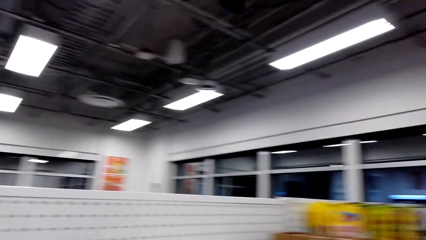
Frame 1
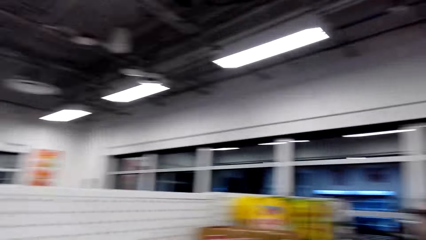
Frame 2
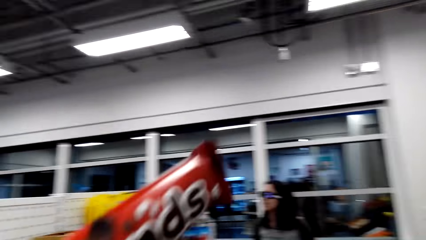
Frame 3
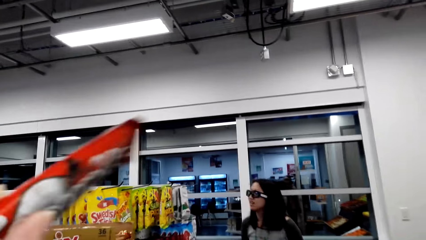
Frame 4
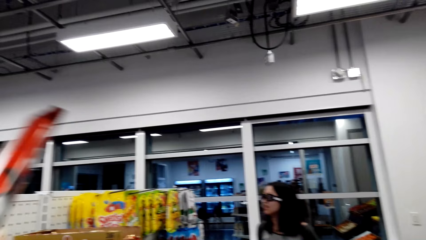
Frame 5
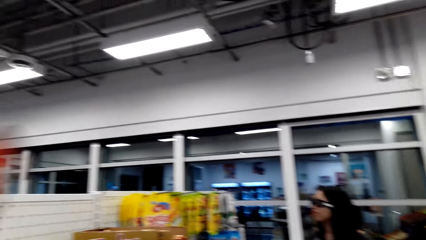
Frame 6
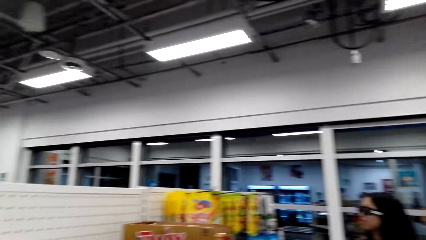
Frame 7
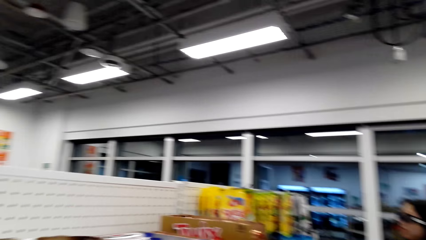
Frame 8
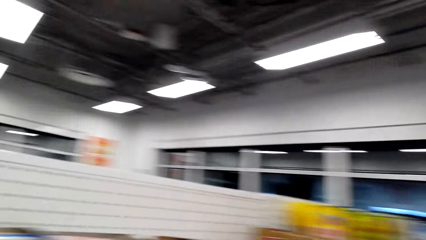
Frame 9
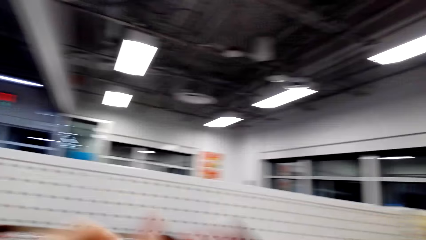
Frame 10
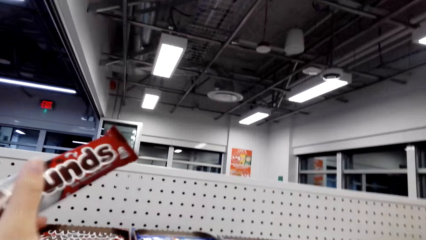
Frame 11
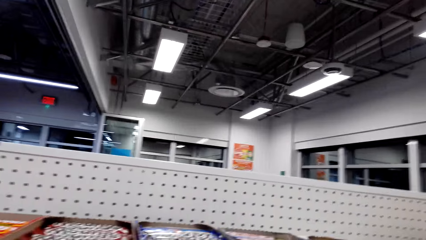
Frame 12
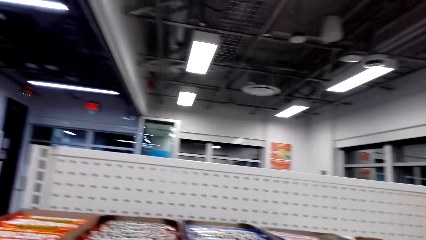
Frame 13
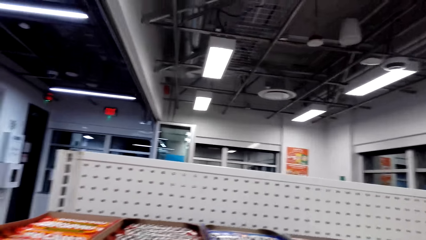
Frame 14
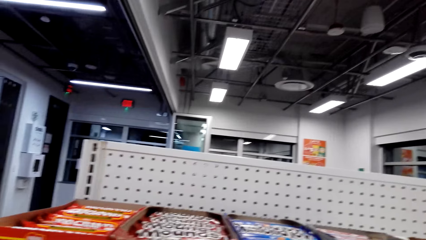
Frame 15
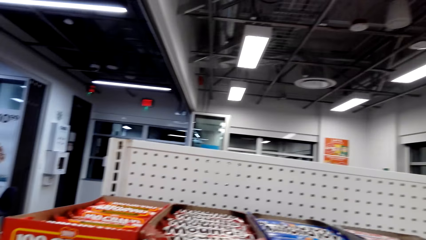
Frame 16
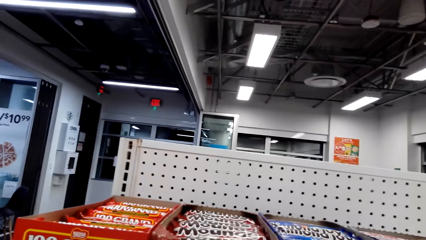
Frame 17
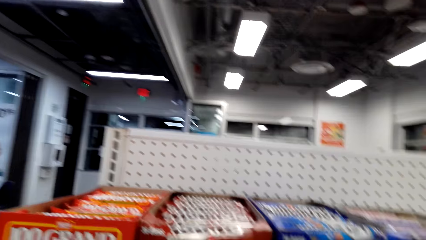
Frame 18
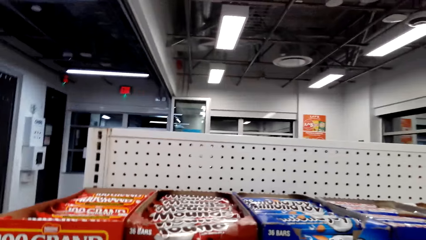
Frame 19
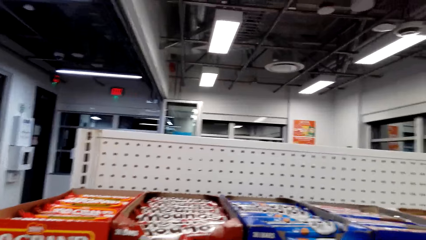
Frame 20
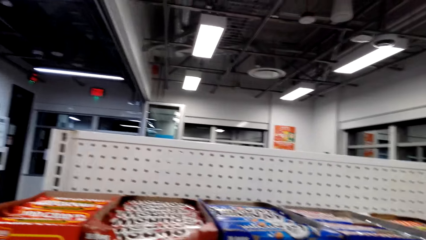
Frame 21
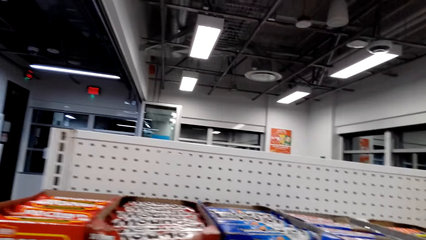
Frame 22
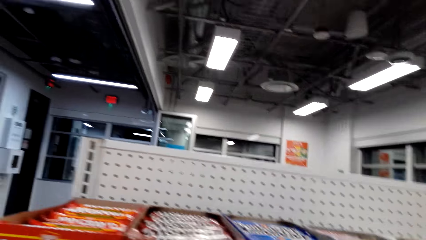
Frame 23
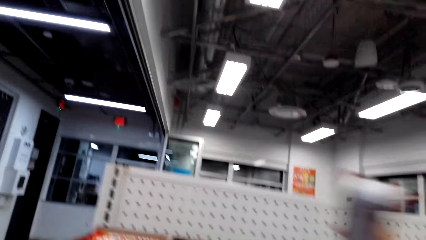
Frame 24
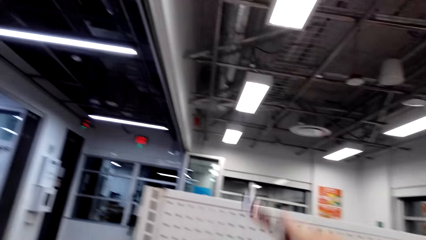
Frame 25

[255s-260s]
The camera wearer picks up something.

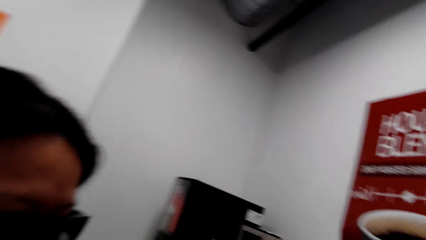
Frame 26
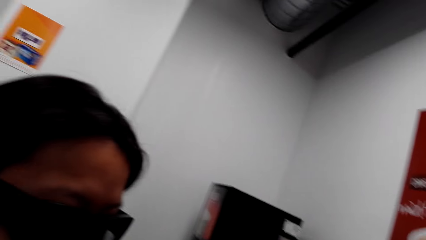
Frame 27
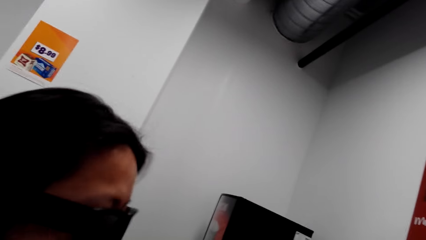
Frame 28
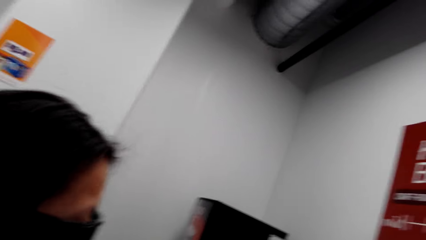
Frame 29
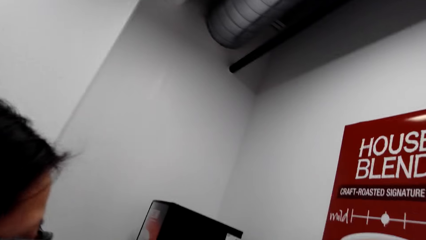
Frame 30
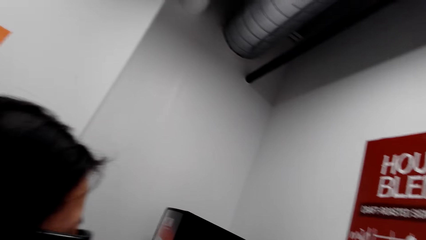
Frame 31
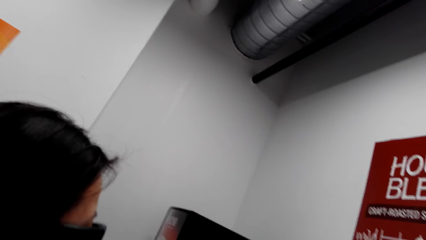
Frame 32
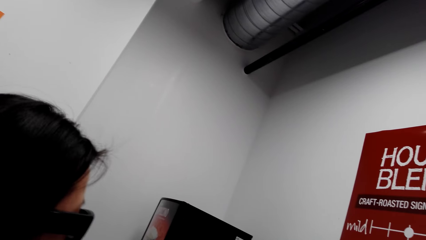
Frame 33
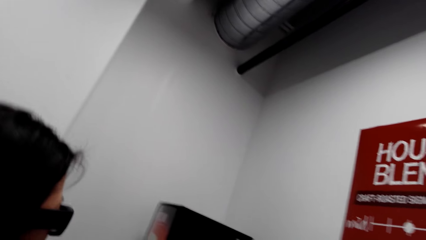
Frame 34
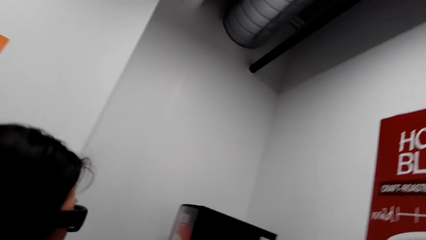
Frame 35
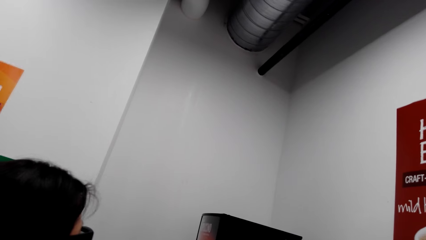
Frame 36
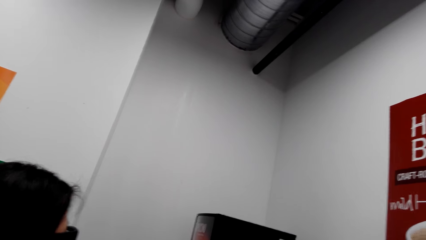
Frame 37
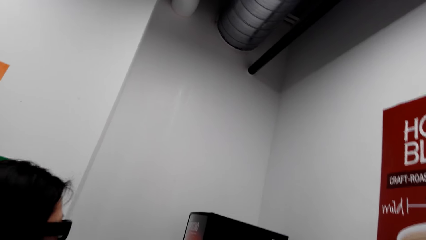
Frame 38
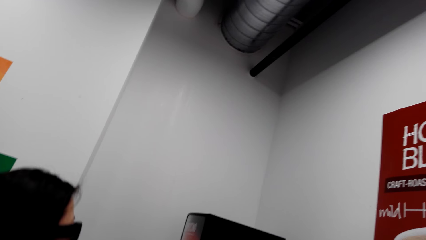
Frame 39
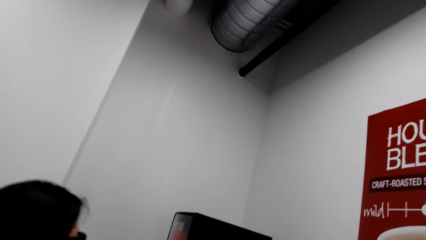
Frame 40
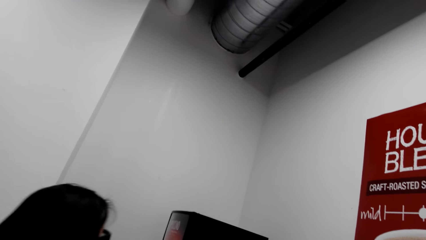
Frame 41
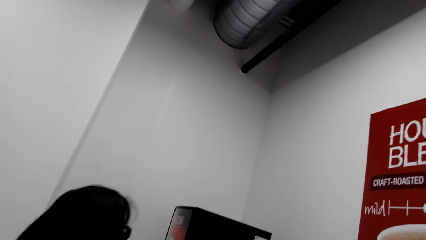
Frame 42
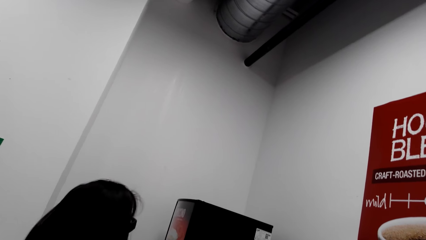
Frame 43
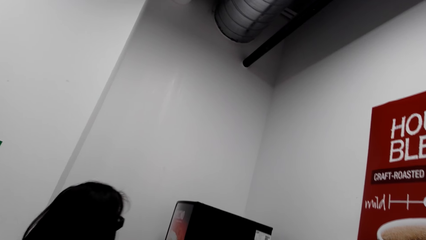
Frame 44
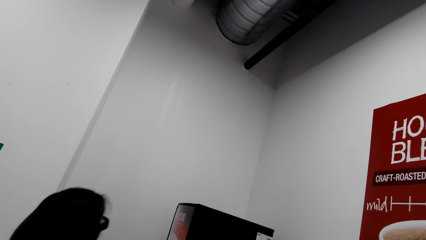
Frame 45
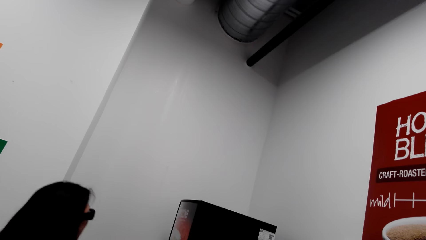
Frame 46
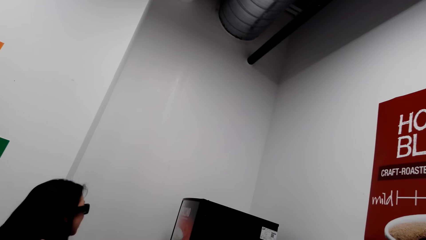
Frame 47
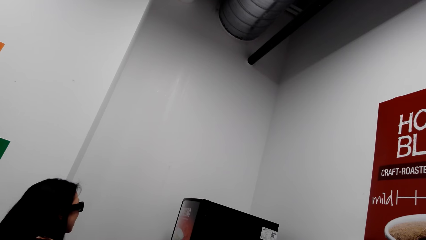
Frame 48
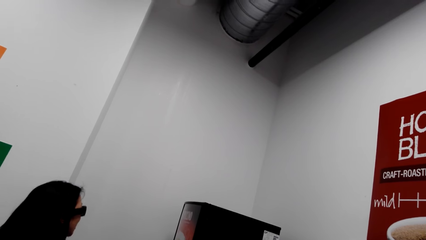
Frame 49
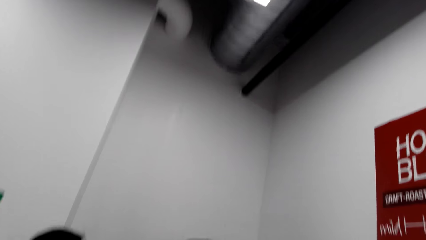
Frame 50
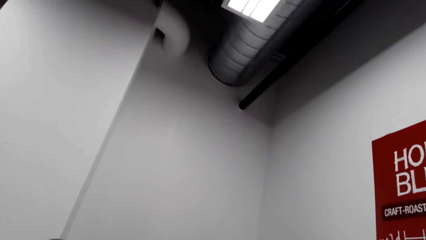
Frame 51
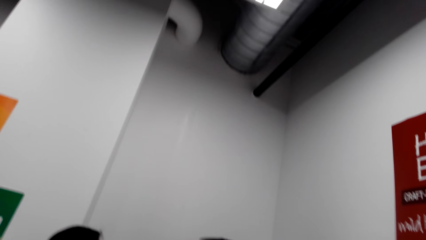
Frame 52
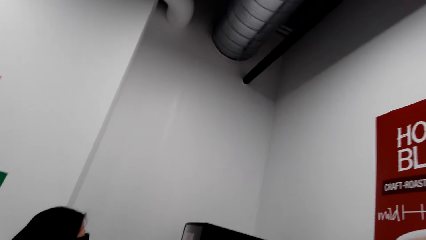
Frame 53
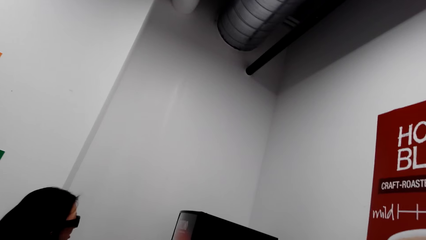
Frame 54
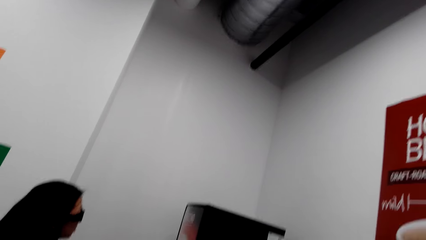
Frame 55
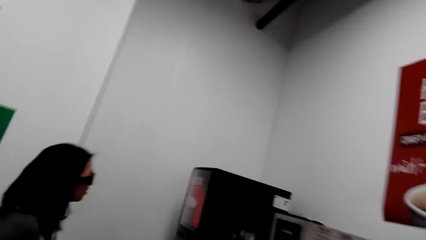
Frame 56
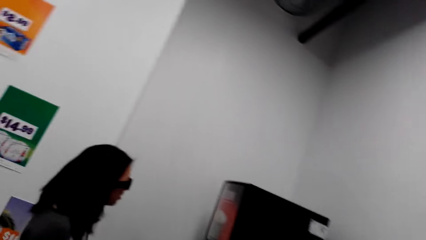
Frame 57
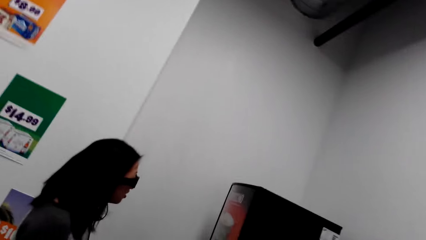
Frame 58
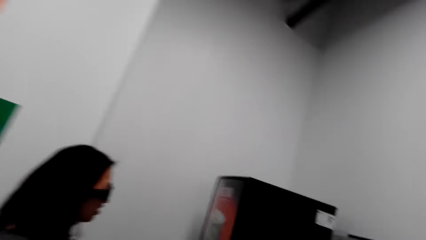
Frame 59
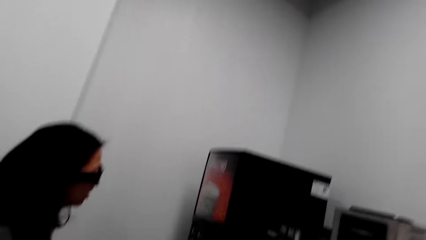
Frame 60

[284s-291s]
The camera wearer talks to a person.

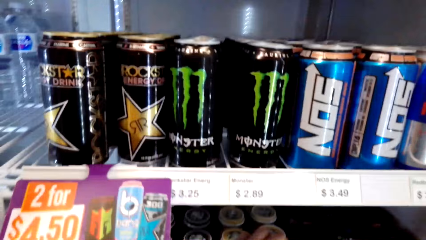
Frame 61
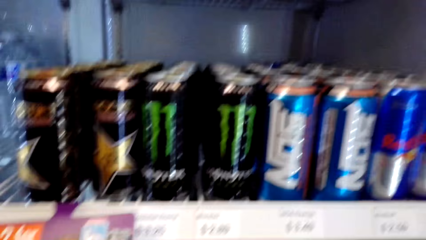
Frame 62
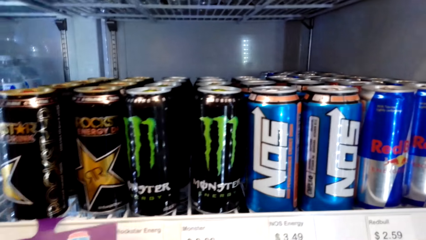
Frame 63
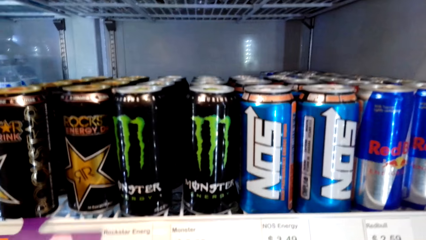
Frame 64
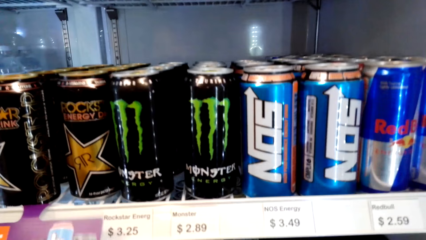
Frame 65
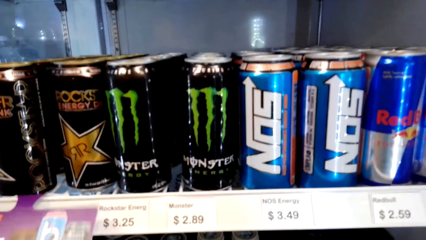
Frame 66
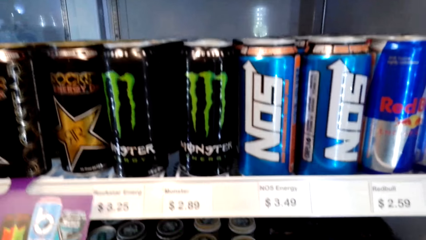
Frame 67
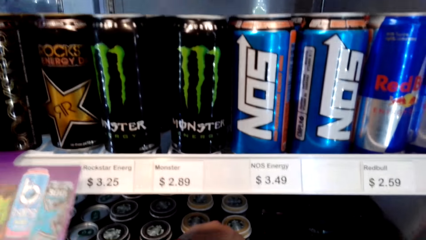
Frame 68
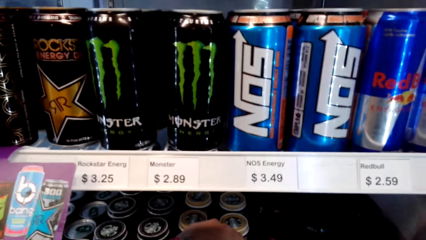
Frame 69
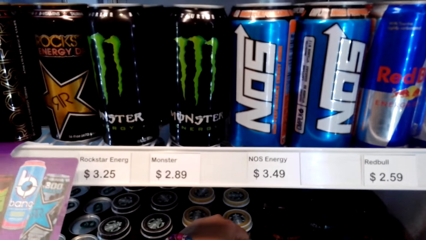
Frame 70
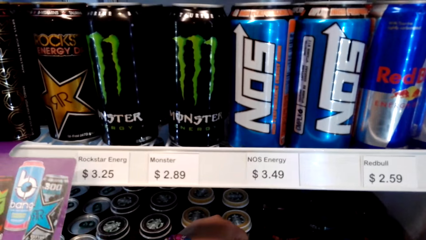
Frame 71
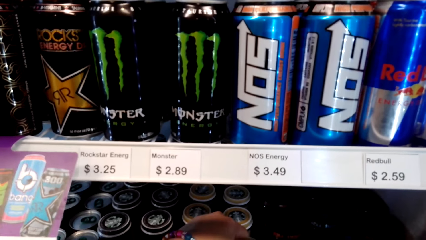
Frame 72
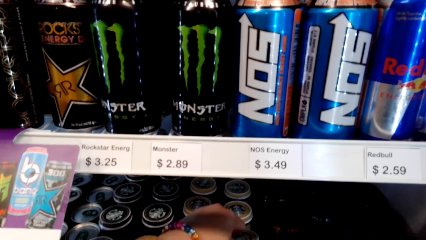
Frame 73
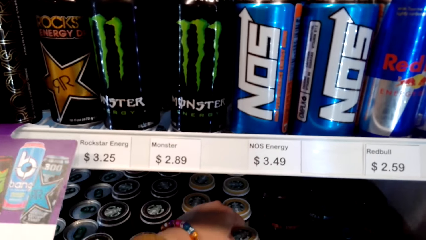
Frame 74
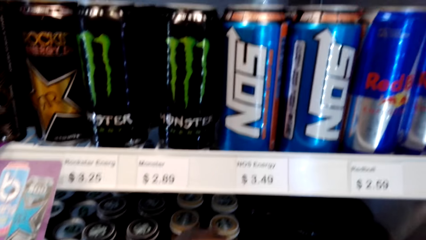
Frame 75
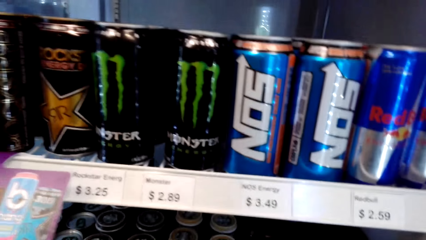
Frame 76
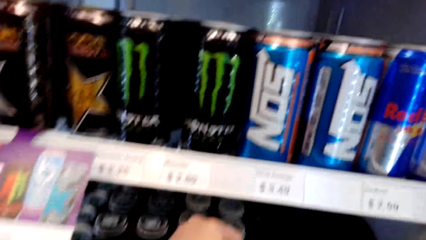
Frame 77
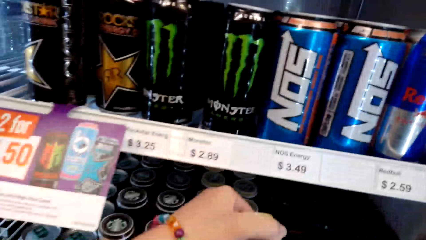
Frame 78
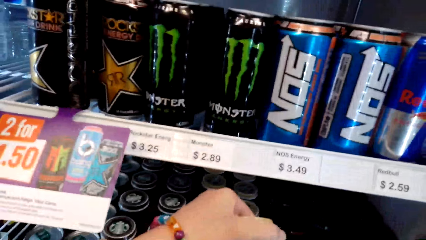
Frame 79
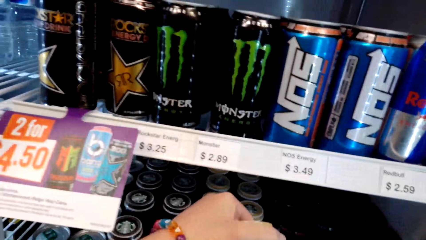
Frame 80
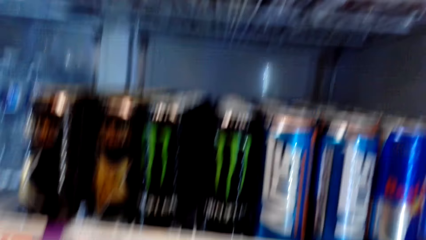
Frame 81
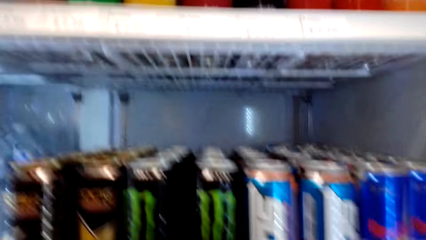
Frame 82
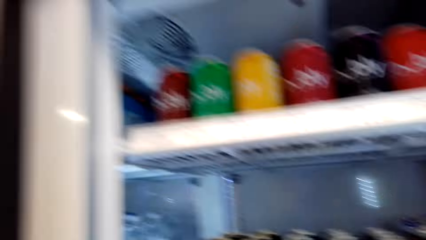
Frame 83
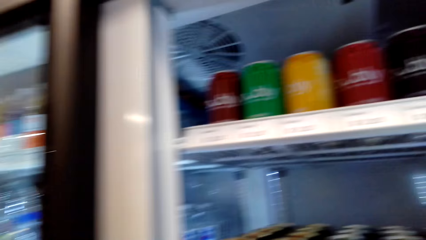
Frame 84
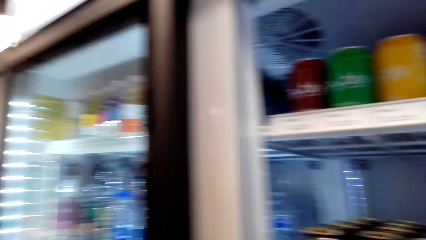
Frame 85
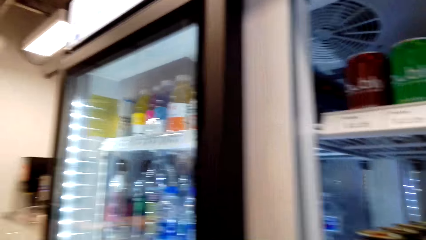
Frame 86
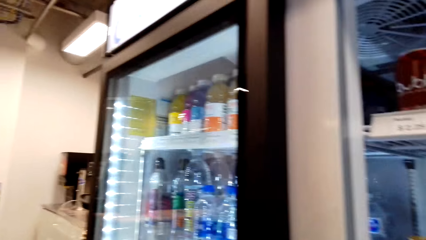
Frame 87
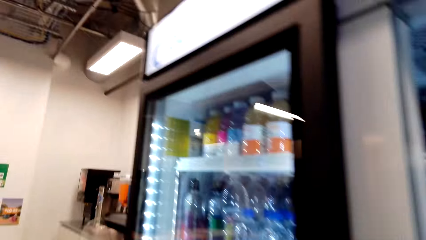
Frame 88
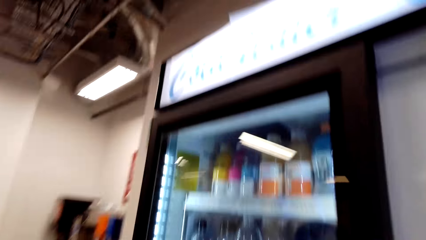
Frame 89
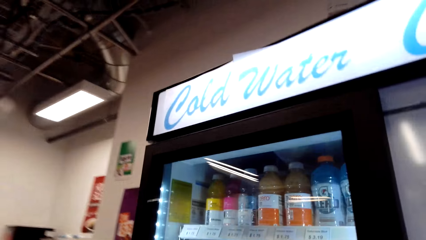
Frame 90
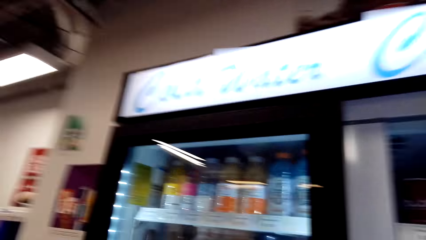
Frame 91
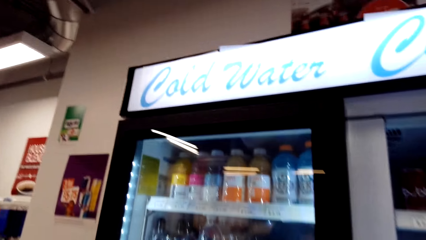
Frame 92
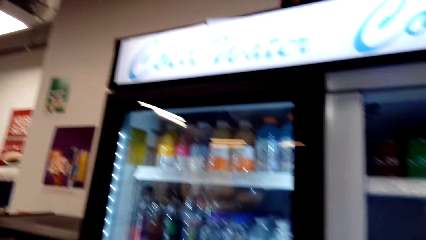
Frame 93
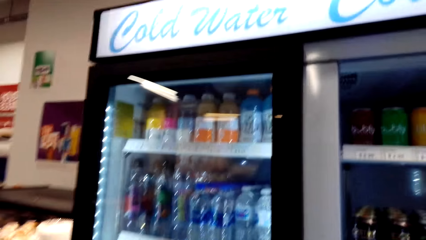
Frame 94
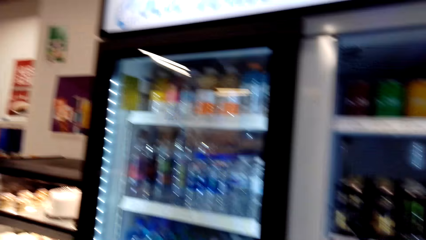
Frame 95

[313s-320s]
The camera wearer zooms in the camera.
